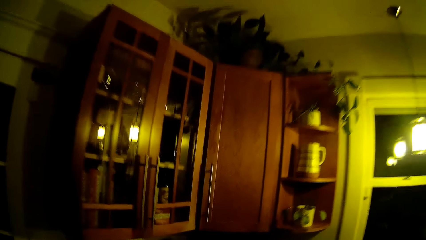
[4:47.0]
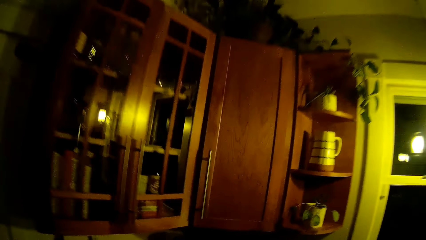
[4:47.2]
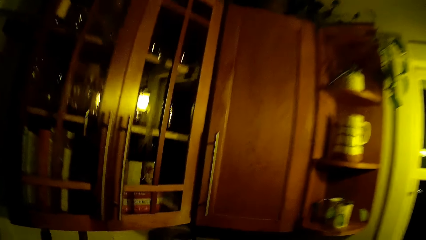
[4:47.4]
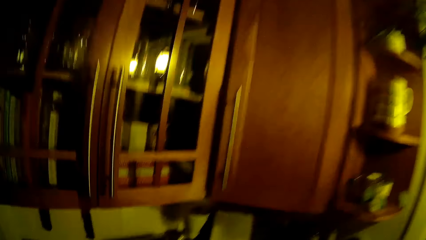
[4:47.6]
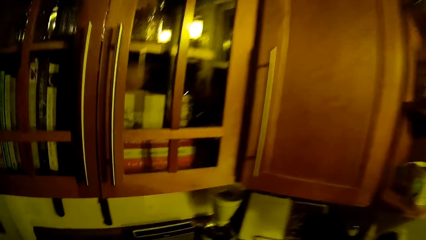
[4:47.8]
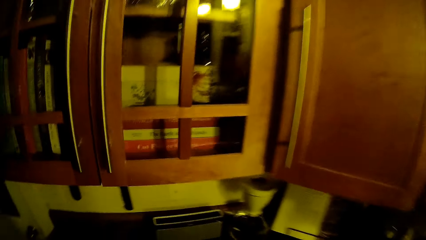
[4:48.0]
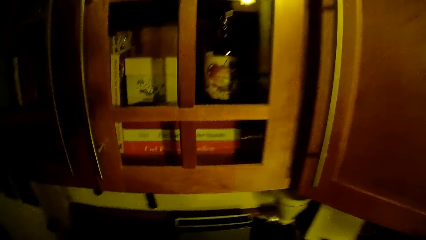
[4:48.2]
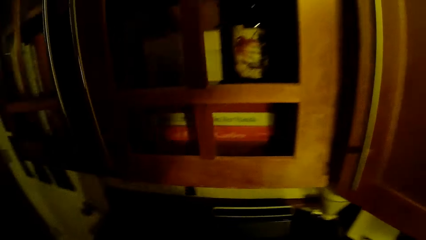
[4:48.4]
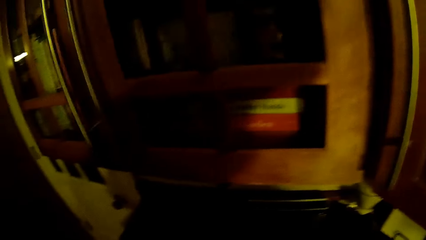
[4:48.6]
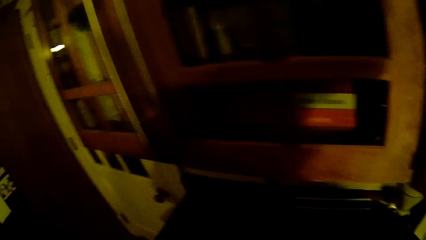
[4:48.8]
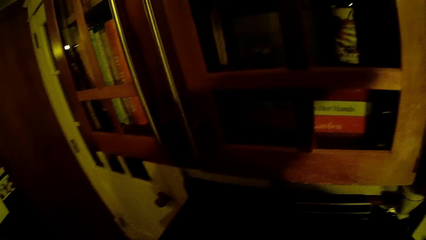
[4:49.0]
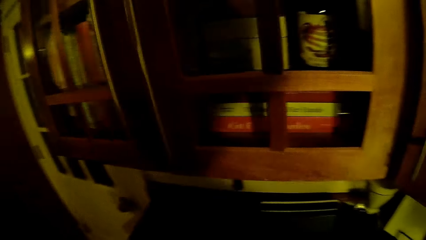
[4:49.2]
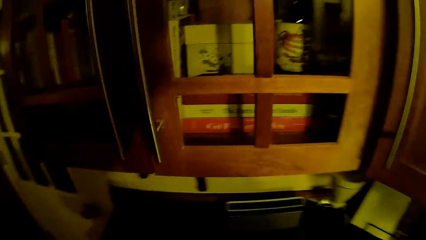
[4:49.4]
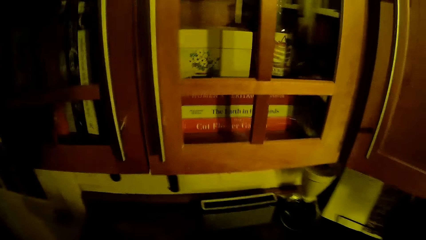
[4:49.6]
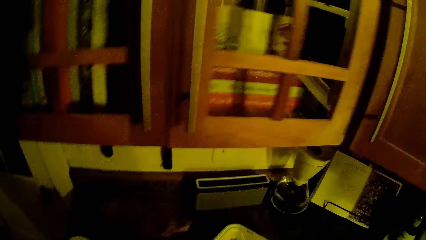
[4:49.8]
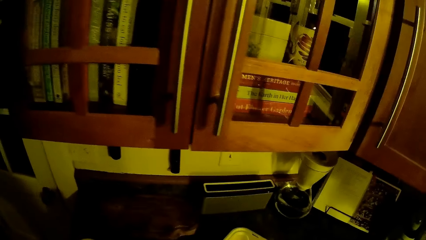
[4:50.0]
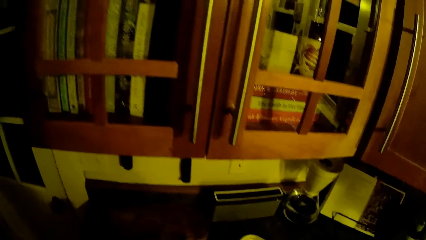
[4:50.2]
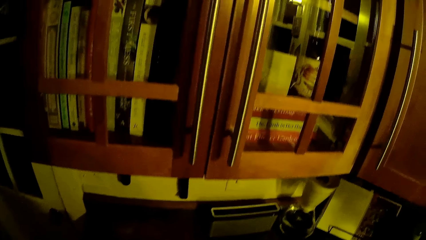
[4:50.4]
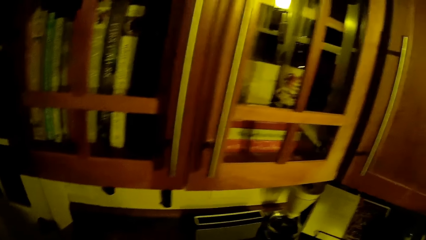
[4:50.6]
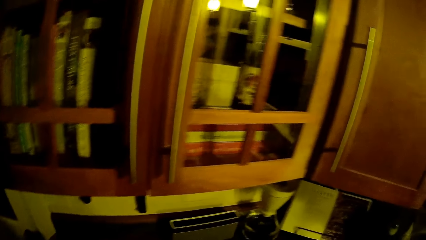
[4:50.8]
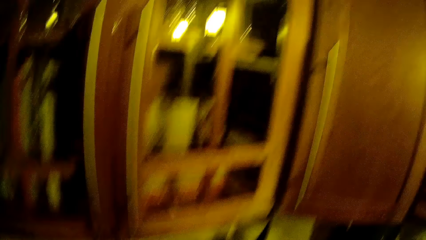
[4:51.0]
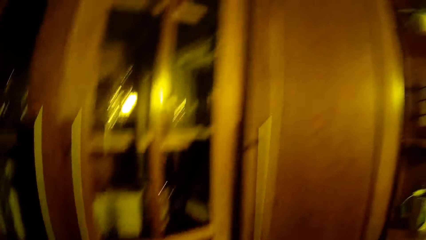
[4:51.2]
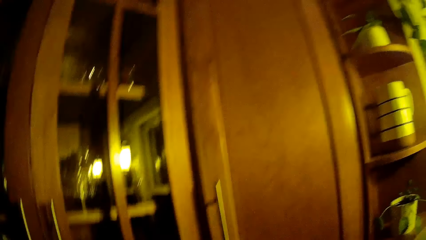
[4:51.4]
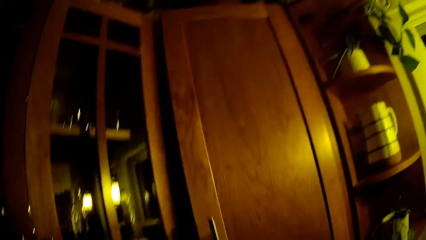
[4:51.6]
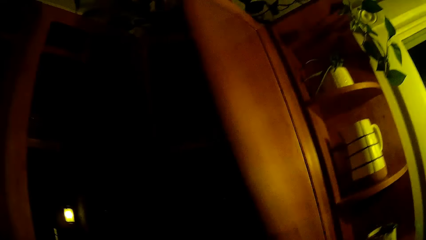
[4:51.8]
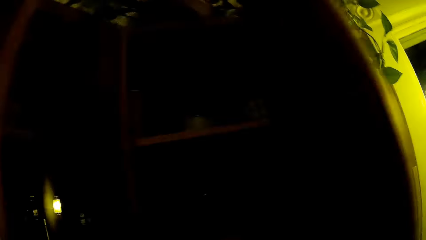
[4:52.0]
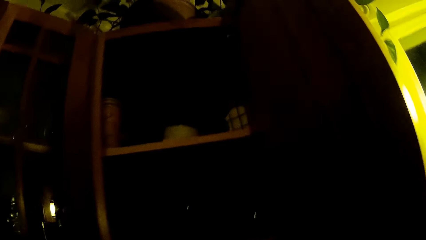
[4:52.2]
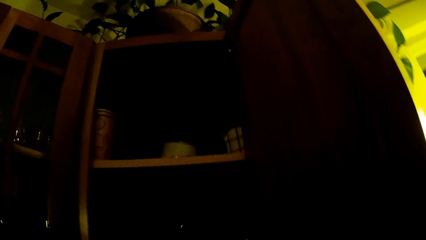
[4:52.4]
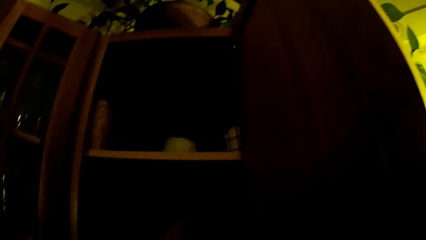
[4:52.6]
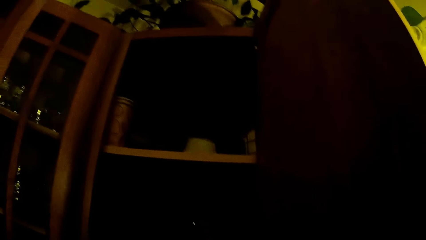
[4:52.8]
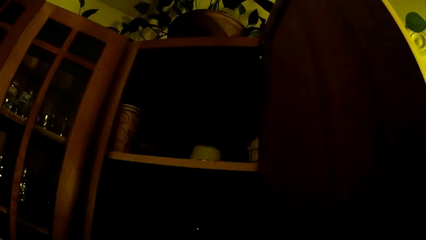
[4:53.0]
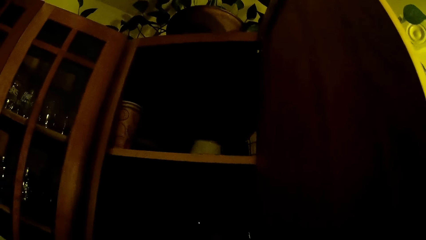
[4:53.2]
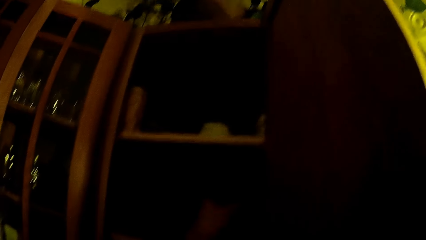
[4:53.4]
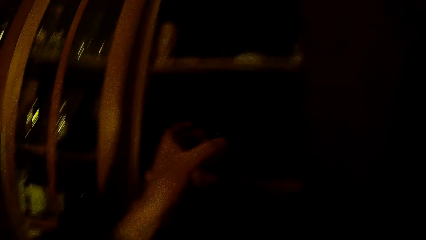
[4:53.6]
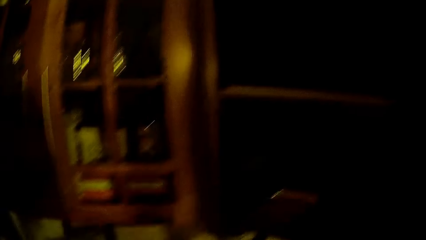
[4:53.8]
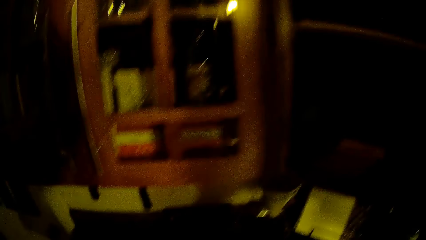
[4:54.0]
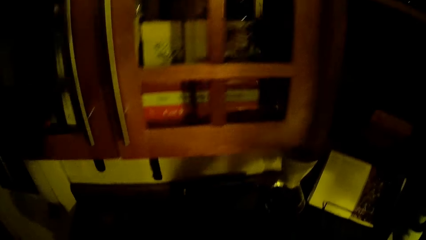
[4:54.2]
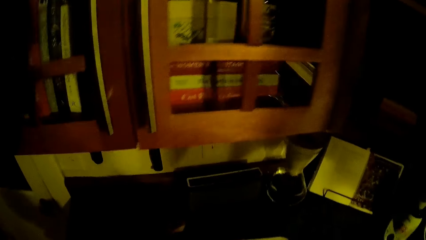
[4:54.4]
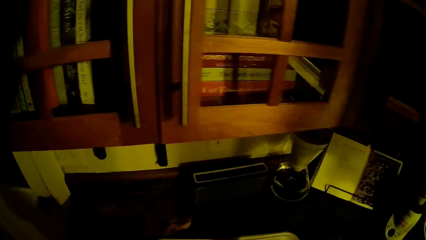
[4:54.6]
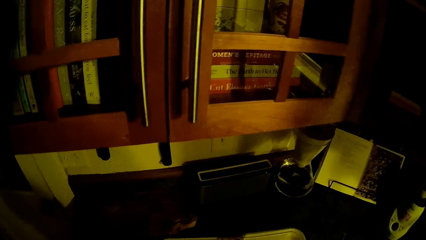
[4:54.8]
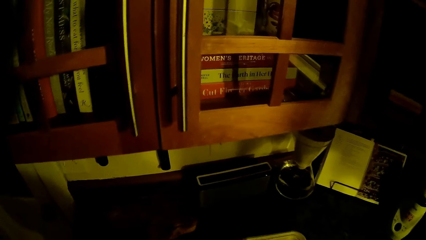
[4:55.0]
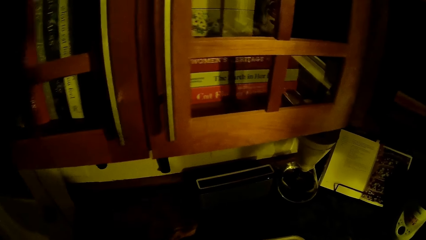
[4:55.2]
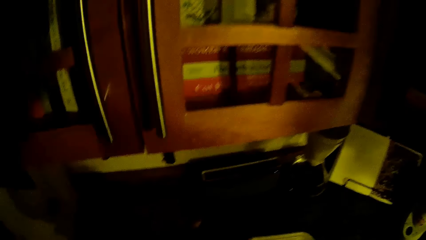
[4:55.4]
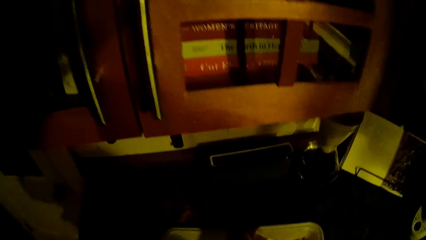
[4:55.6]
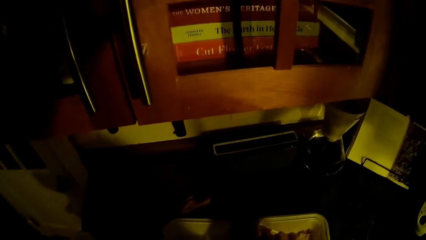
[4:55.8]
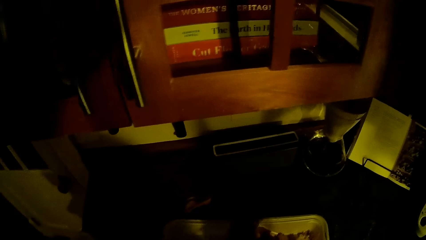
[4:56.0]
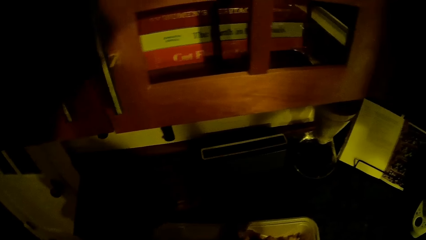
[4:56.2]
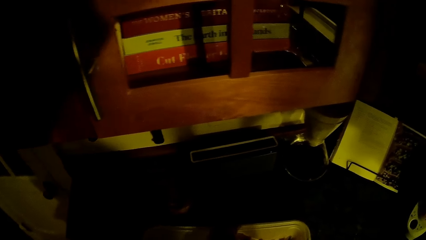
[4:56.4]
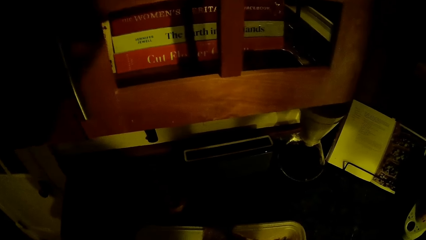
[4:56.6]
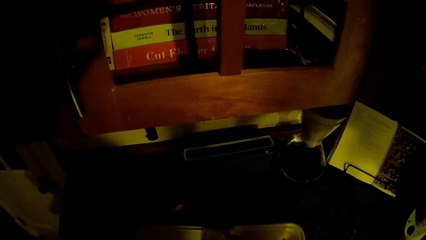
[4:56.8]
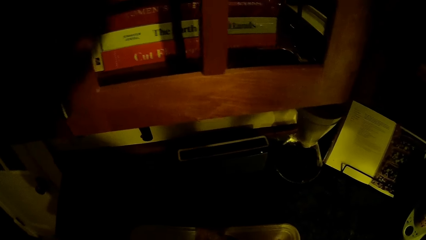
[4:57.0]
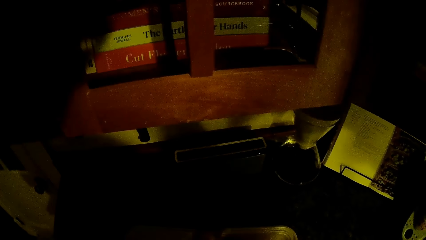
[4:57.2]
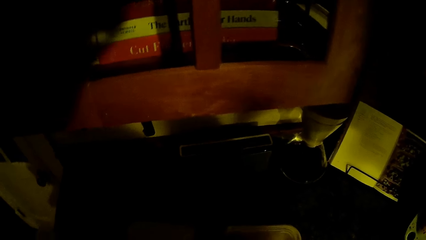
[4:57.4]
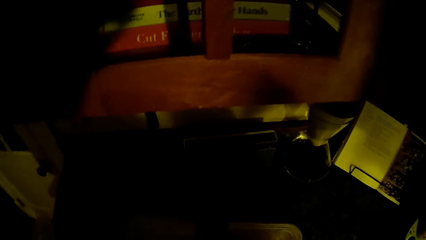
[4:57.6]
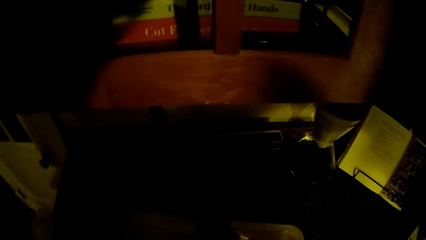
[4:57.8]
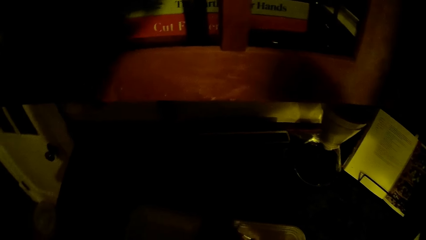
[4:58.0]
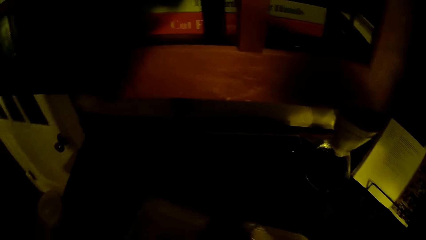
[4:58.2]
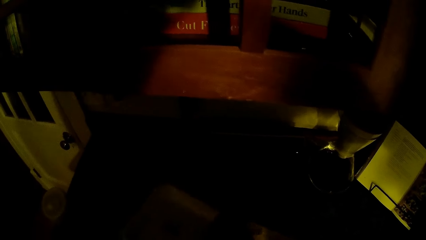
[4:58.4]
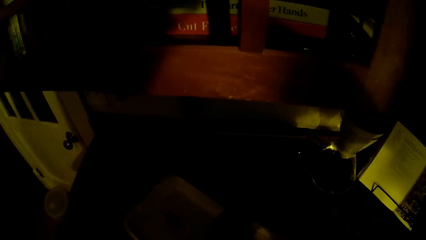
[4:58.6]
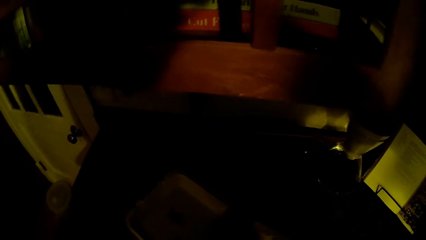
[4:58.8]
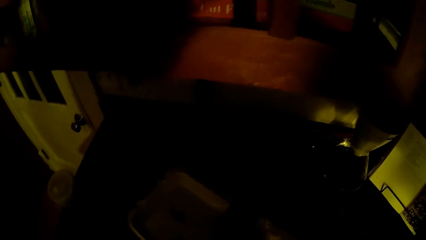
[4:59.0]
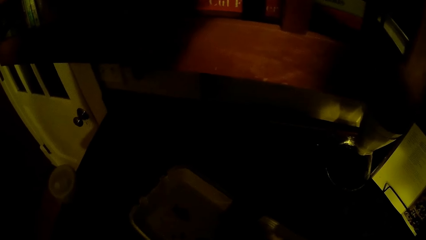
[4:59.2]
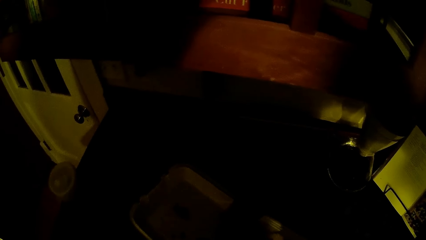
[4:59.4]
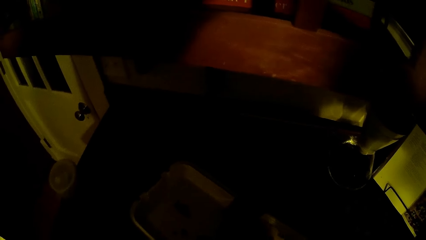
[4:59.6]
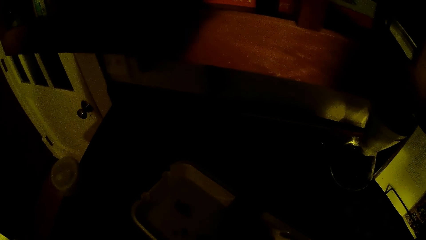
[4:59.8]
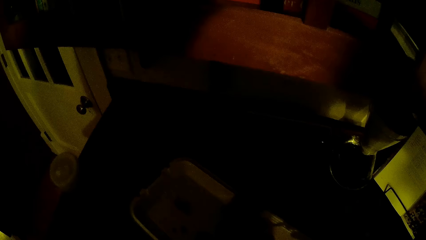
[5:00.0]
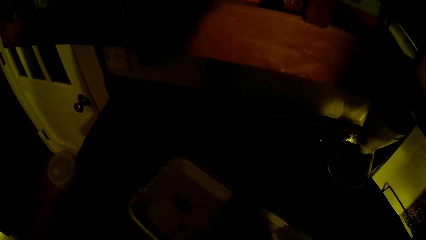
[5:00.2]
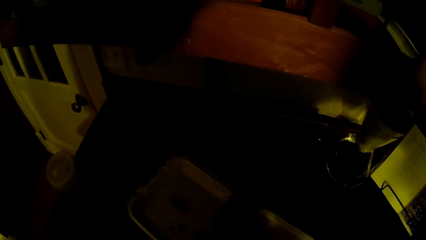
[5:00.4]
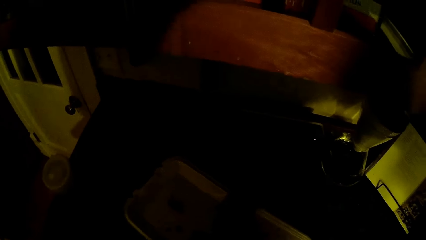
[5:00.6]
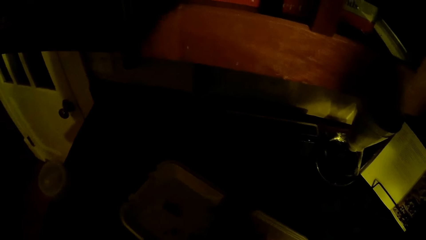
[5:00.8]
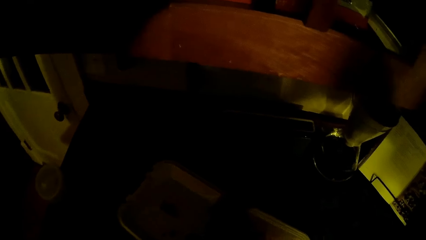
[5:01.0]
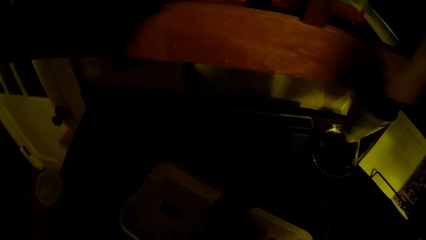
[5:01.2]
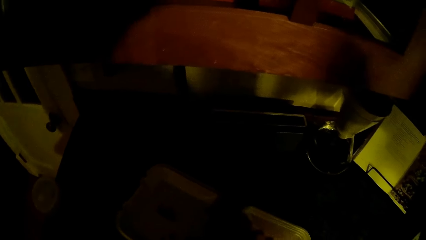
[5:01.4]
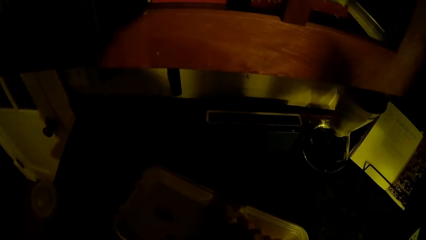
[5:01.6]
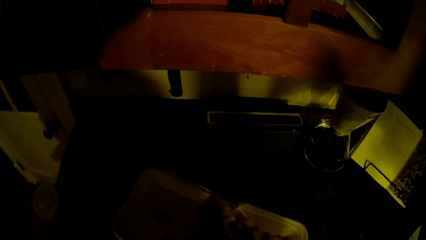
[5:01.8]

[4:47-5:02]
The camera wearer stares at the cupboard. He opens the cupboard with his right hand. He picks up a cup or bowl from the cupboard with his left hand. He drops the bowl on the cabinet. He puts the food in the bowl.
